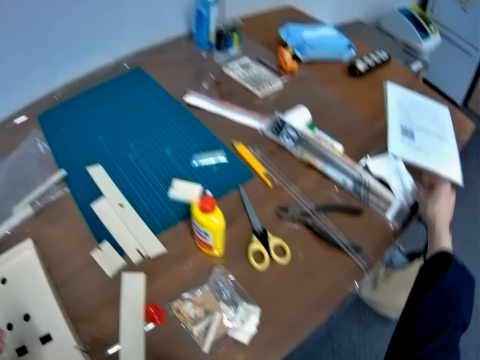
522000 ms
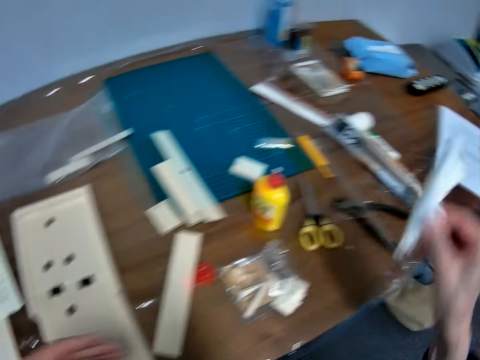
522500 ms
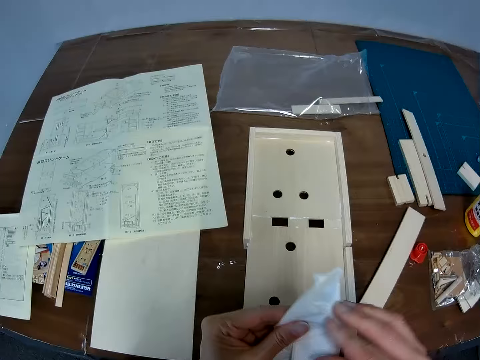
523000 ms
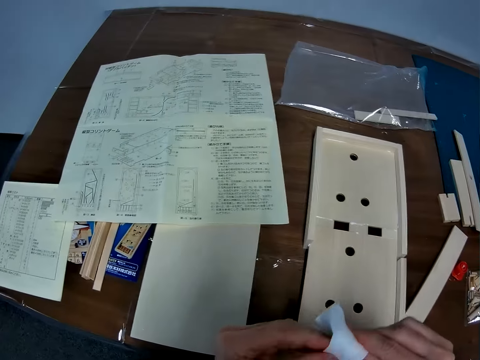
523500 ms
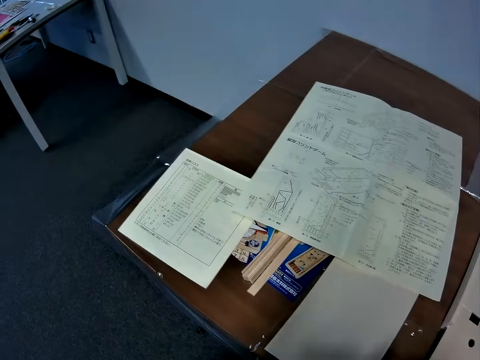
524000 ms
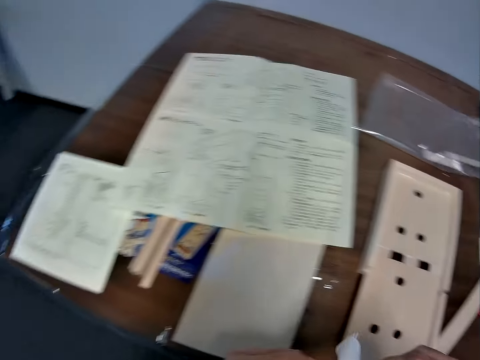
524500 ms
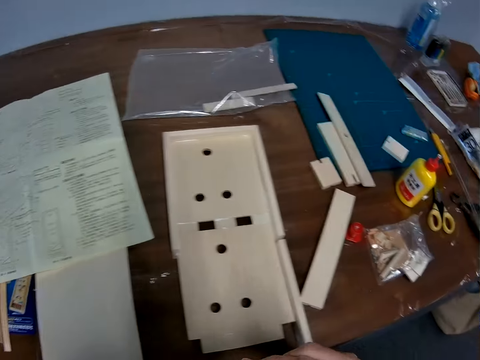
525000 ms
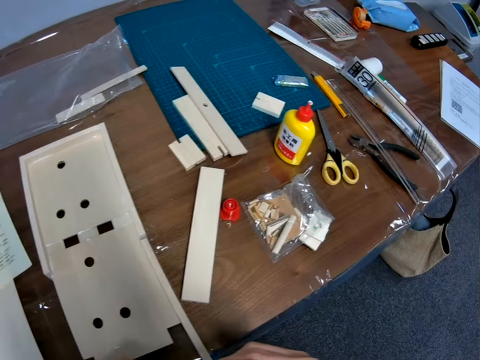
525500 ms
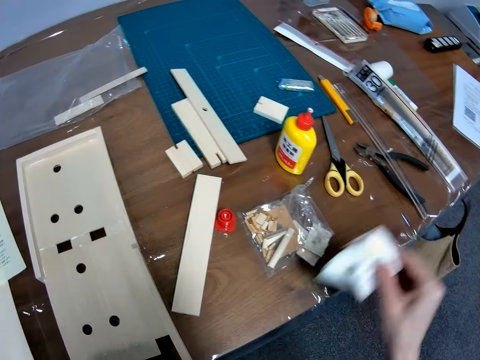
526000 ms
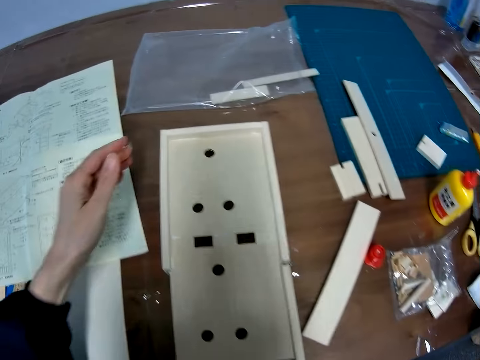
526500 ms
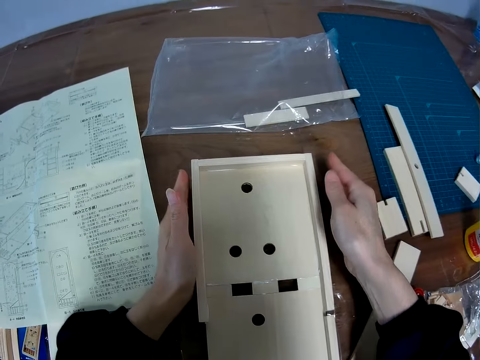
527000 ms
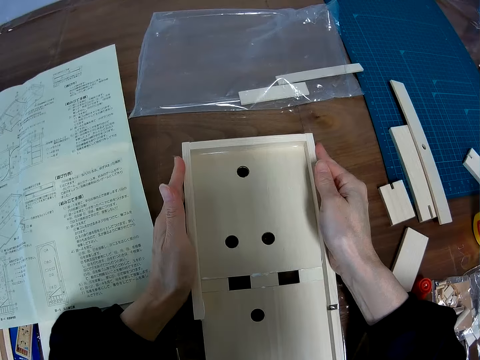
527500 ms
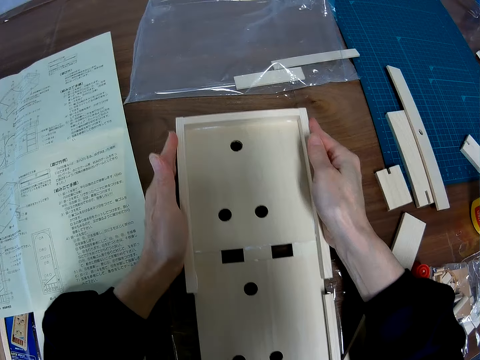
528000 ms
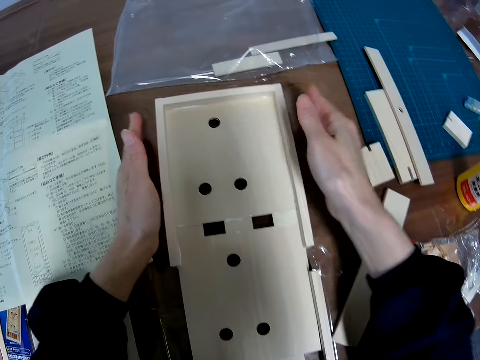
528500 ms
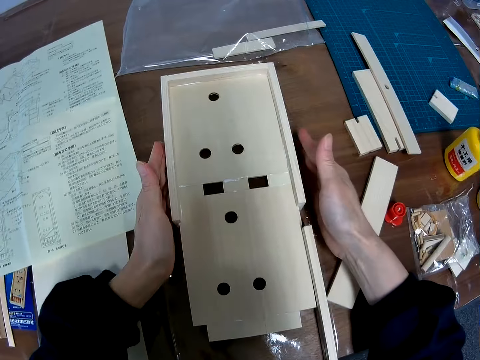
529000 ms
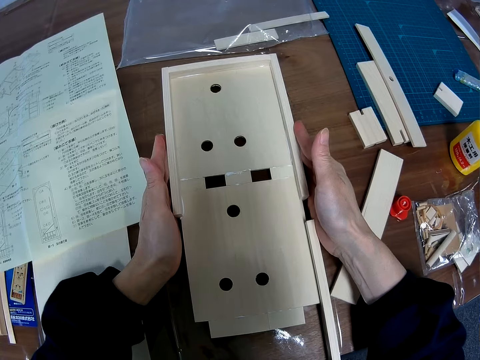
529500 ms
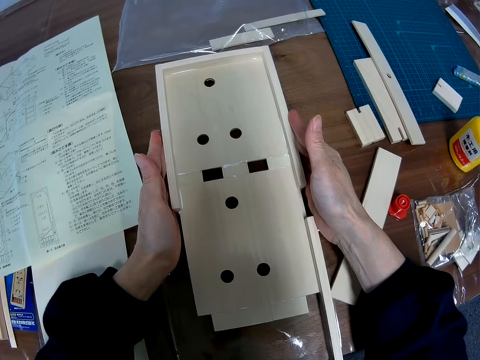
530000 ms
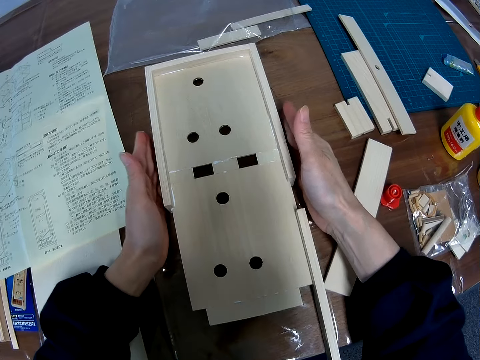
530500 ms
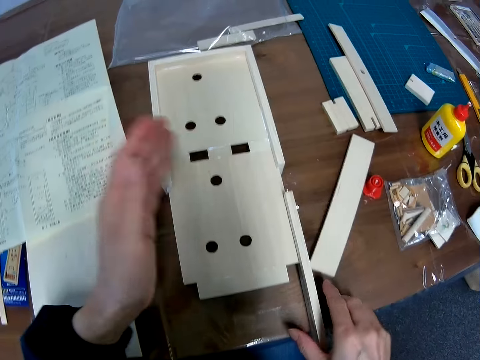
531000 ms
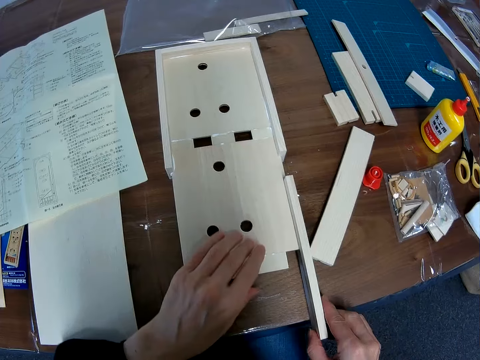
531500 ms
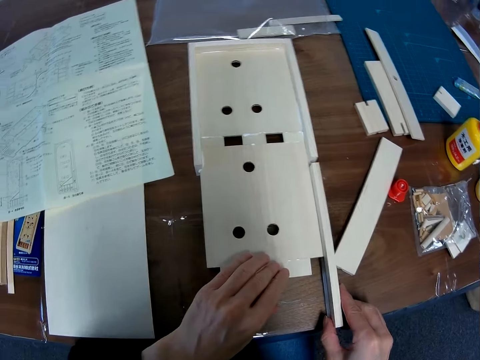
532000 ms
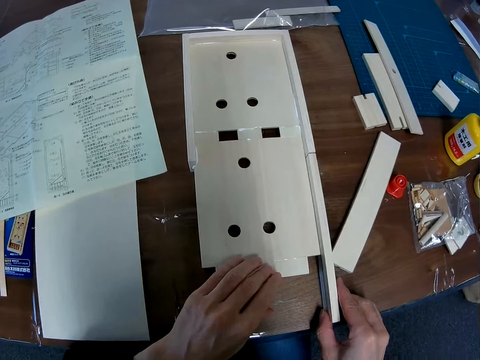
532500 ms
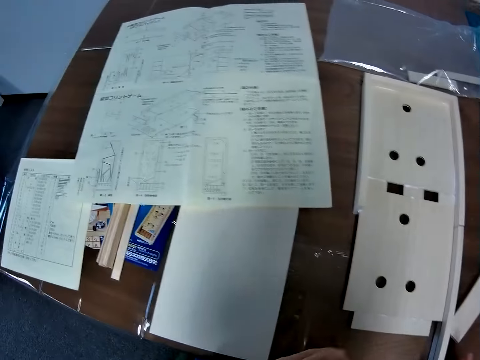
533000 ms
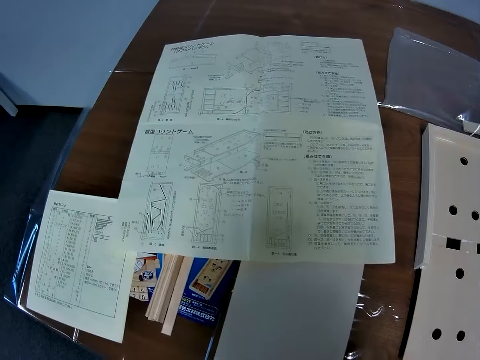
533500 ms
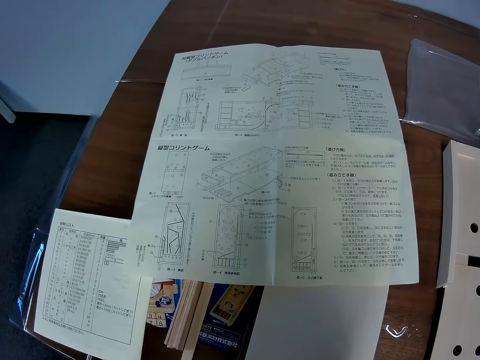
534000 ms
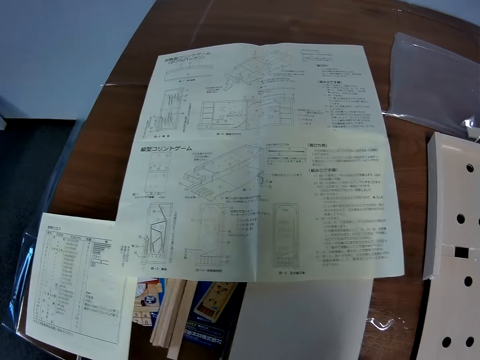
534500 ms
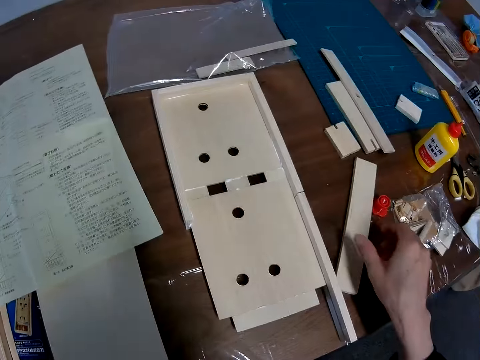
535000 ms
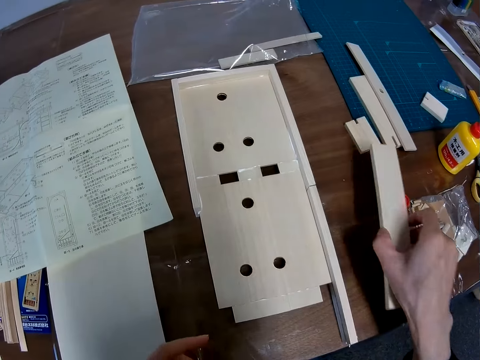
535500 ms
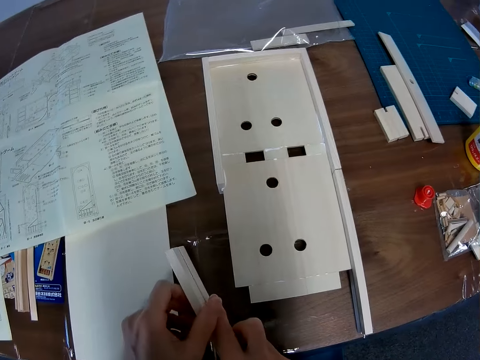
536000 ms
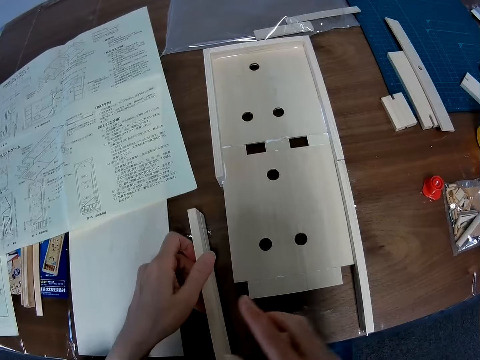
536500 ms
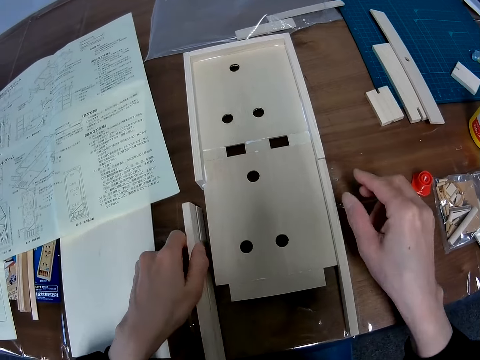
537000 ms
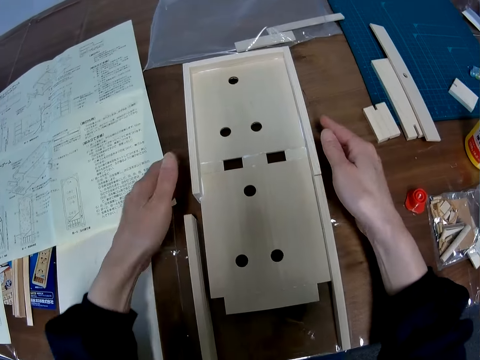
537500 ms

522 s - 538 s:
The camera wearer picks a white cloth from the table. He wipes his hands with the cloth. He looks around the table. He drops the cloth on the table. He moves the whole craft wood along the surface of the table. He touches the model with his hand. He sets the fifth small board wood on the big board wood. He looks at the blueprint. He picks the sixth small board wood from the table. He puts the sixth board wood on the table.

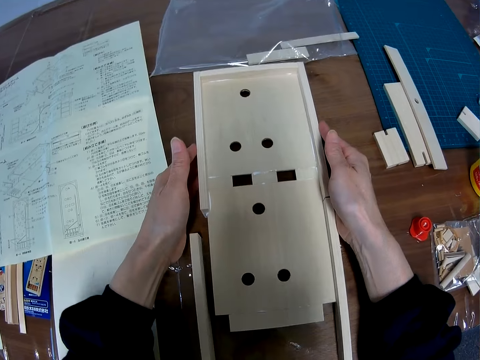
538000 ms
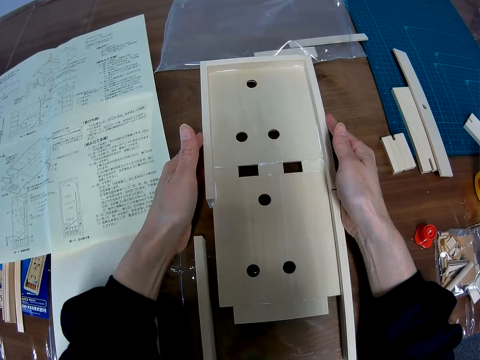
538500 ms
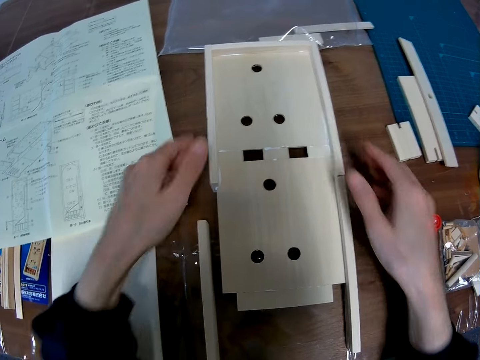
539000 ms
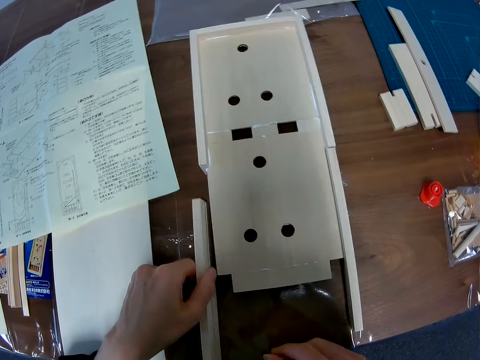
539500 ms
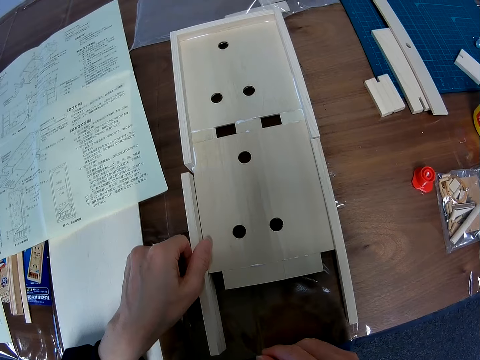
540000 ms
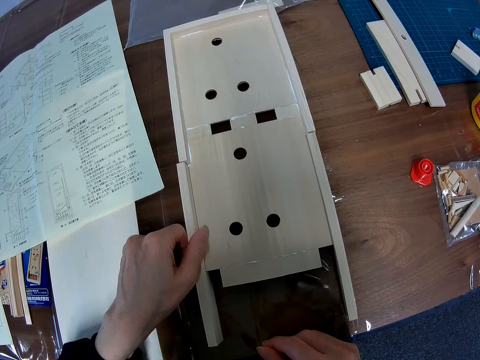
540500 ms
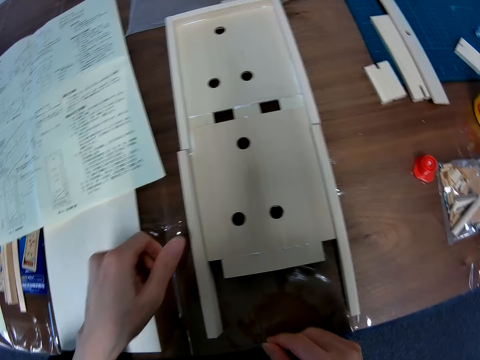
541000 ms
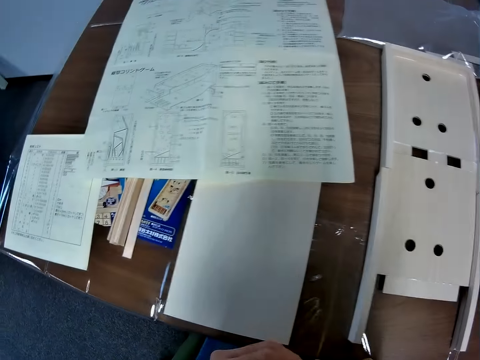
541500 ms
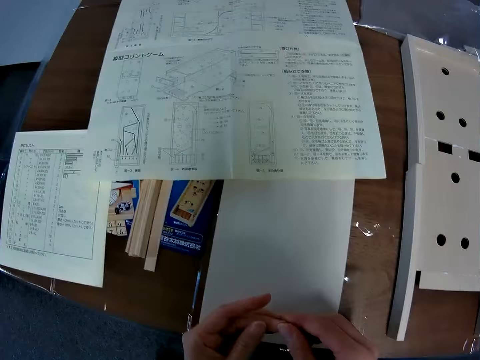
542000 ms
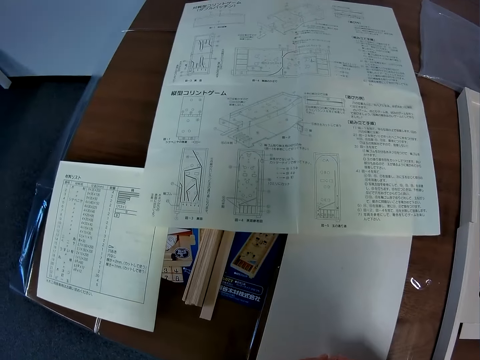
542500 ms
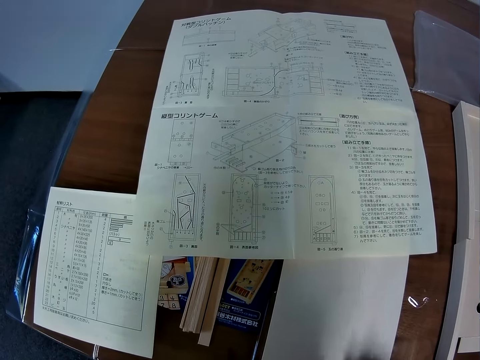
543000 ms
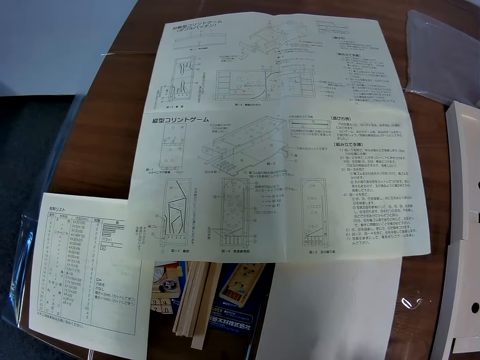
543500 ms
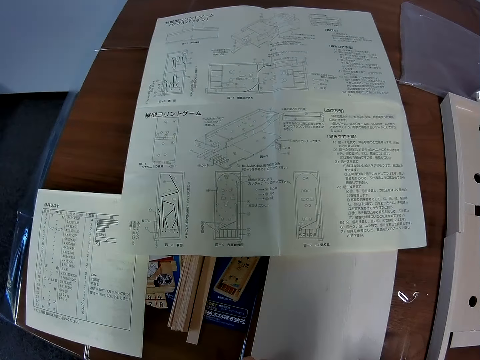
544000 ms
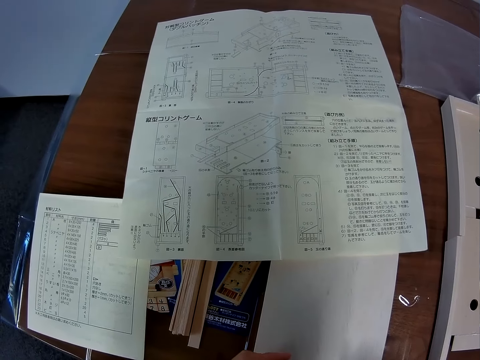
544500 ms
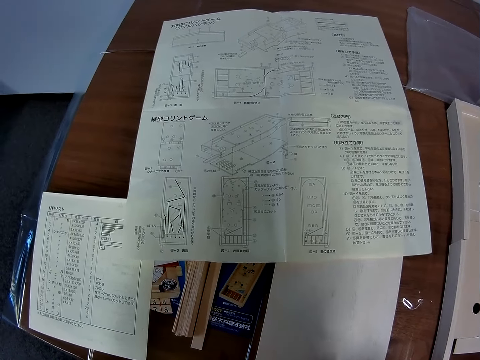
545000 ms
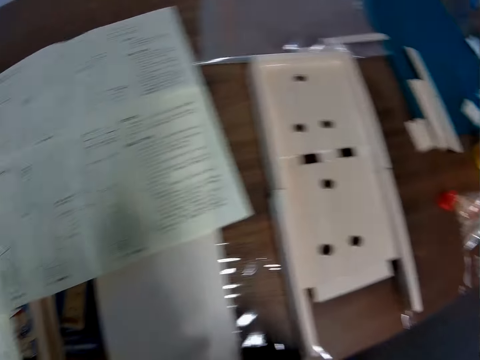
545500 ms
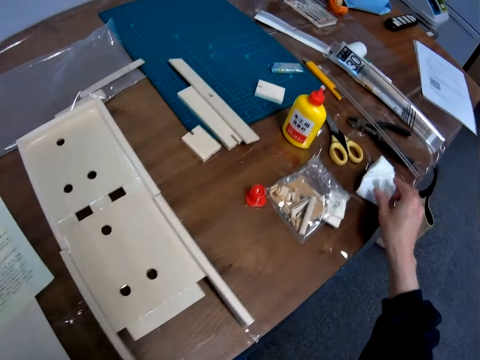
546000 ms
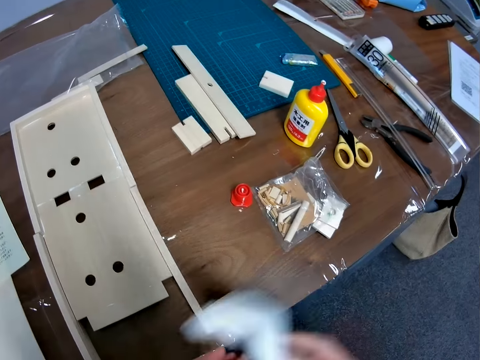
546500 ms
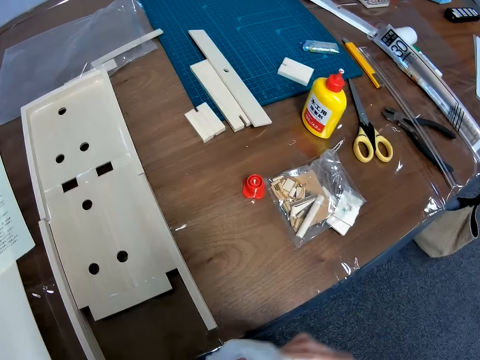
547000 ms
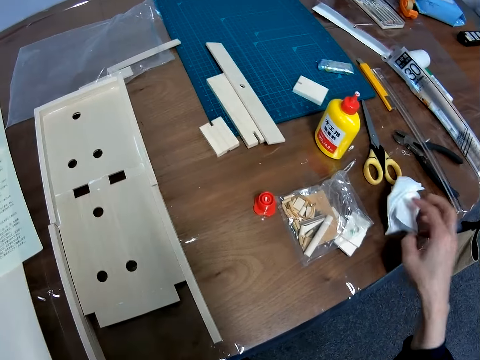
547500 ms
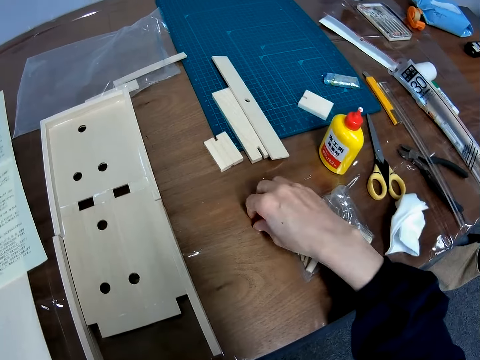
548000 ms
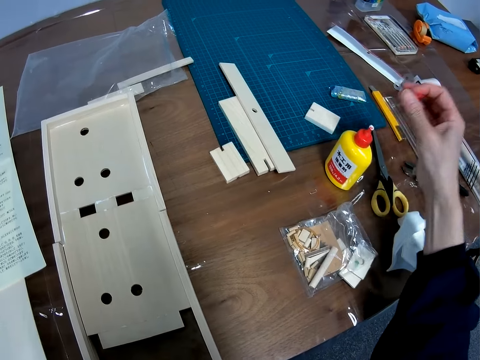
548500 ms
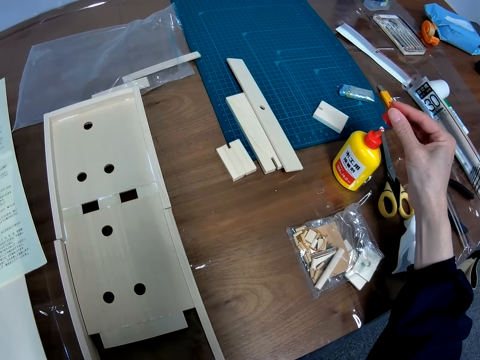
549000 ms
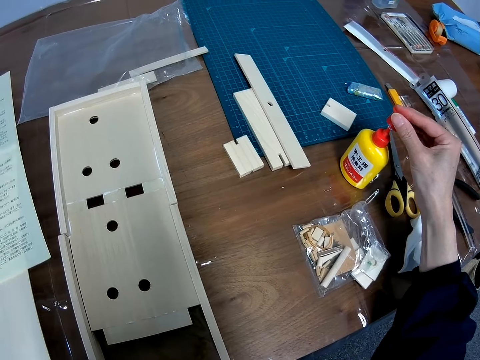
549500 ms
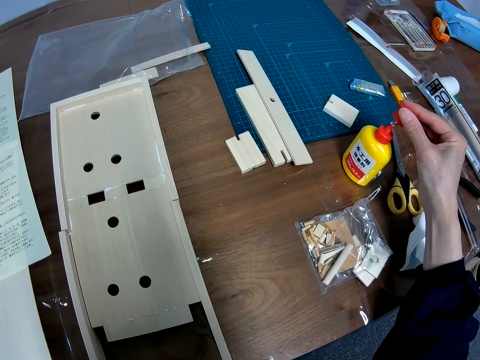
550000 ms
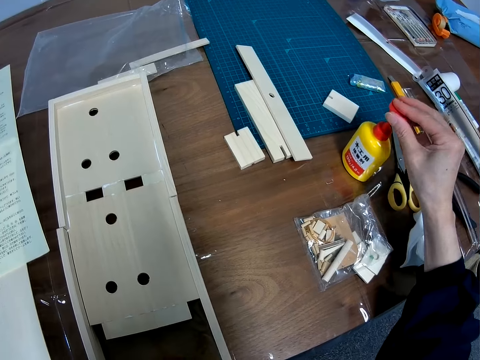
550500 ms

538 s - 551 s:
The camera wearer moves the craft wood with his hand. He sets the sixth small board wood on the big board wood. He looks at the blueprint again. He picks the cloth from the table again. He wipes the cloth with his hands again. He drops the cloth on the table again. He picks the wood glue bottle cap from the table. He puts the cap on the wood glue bottle.
